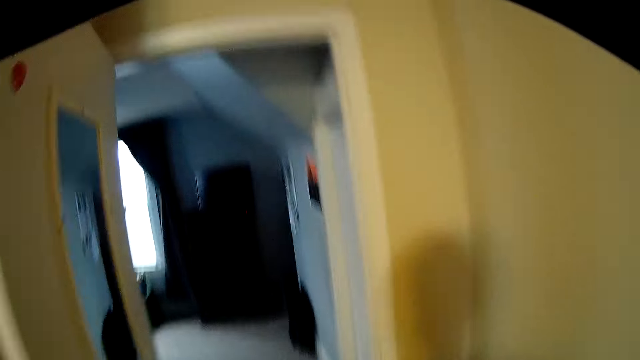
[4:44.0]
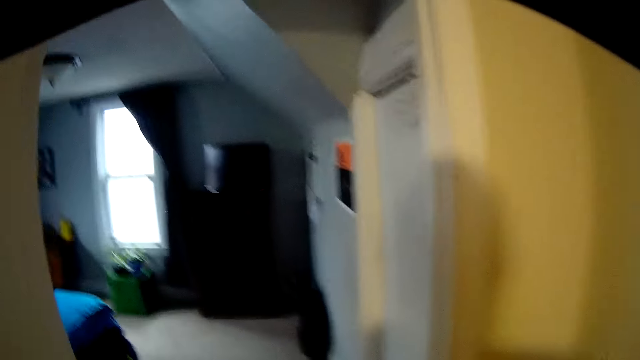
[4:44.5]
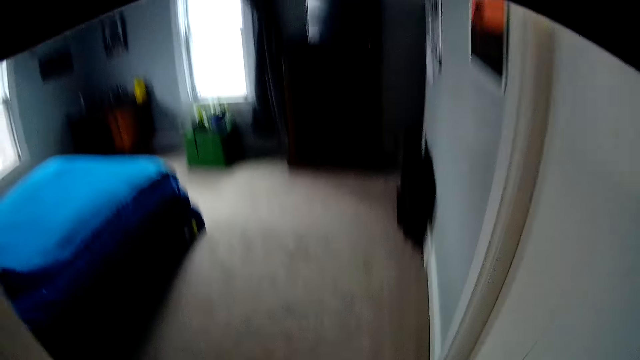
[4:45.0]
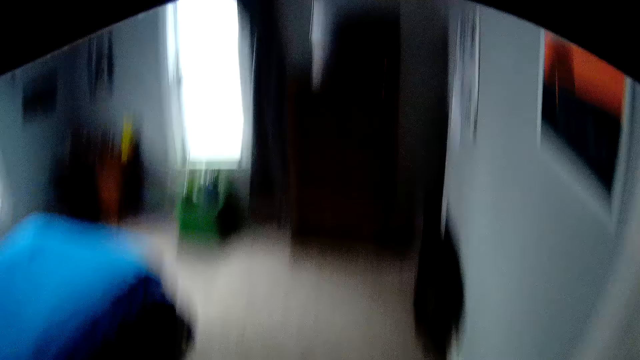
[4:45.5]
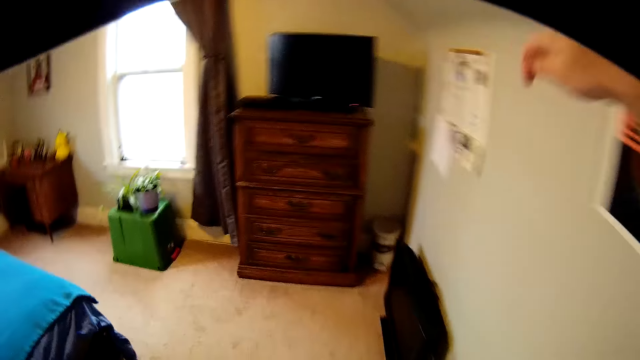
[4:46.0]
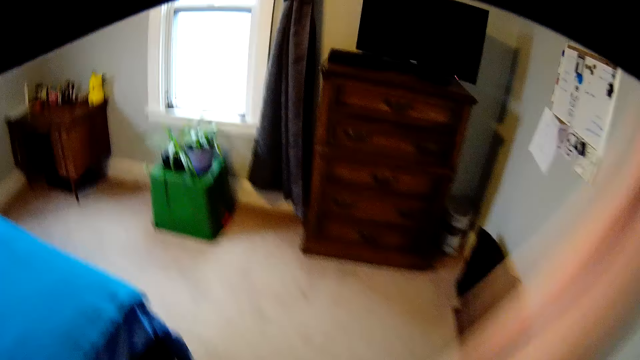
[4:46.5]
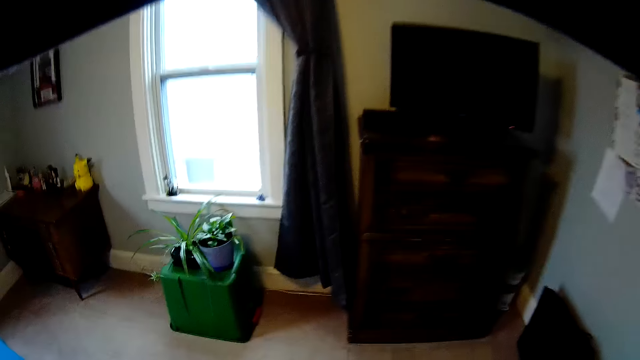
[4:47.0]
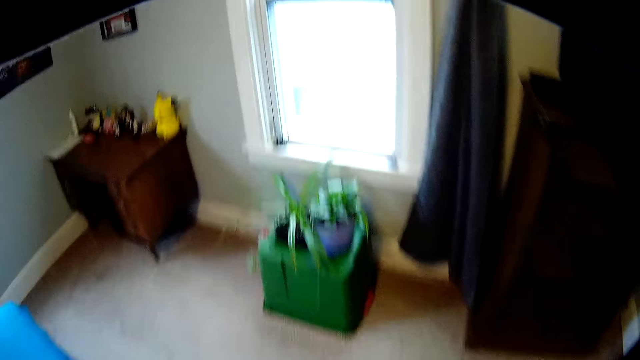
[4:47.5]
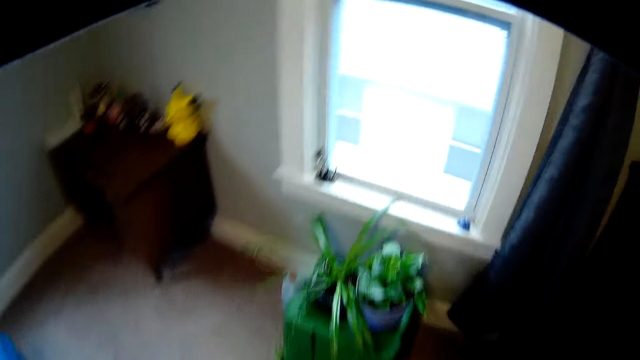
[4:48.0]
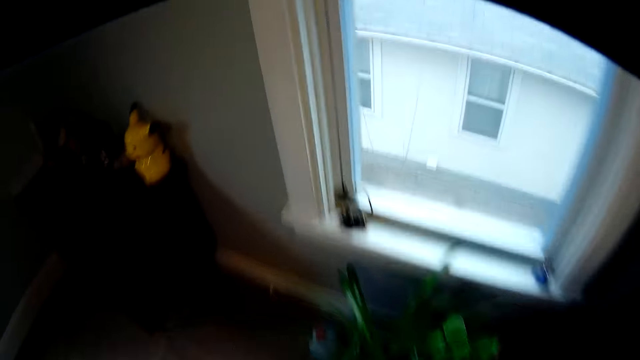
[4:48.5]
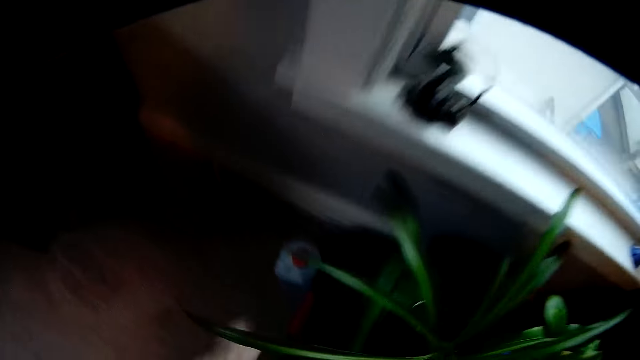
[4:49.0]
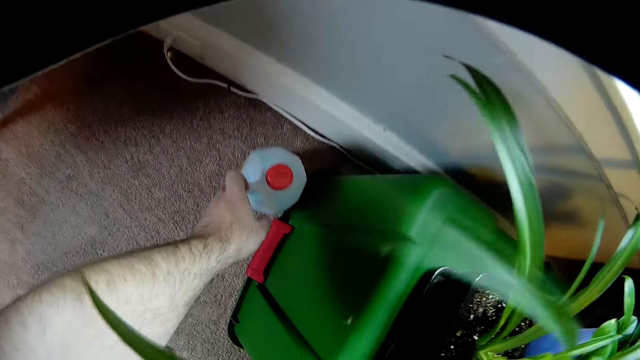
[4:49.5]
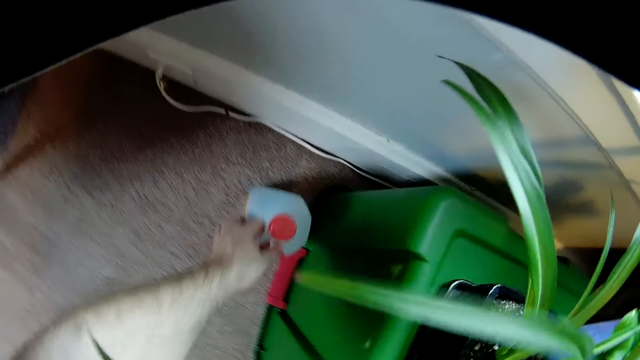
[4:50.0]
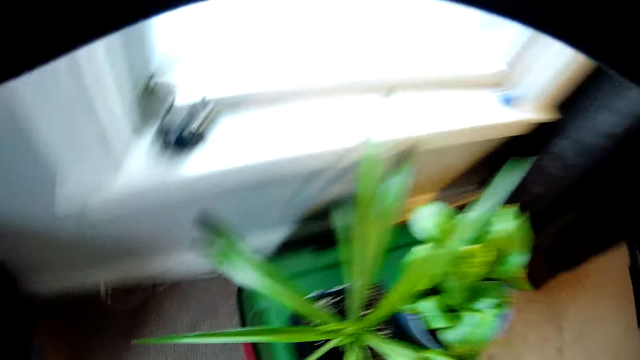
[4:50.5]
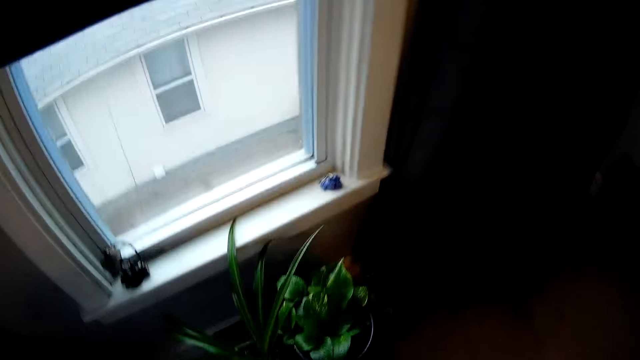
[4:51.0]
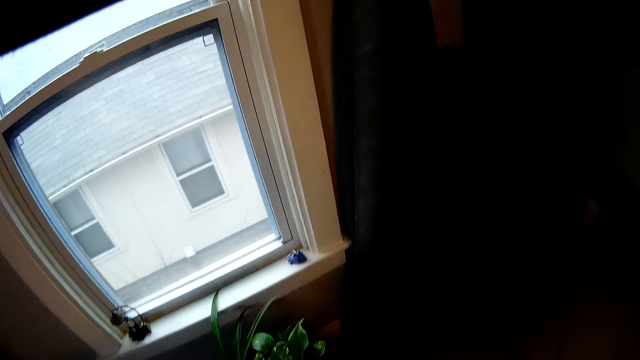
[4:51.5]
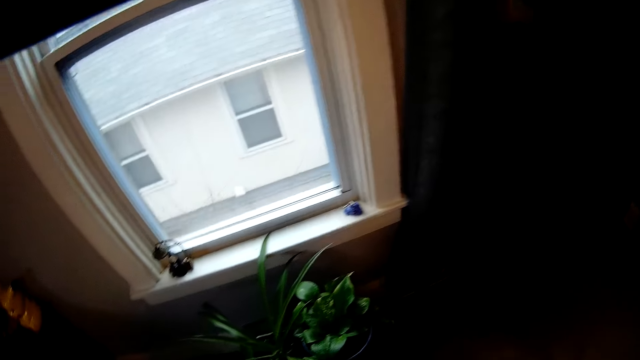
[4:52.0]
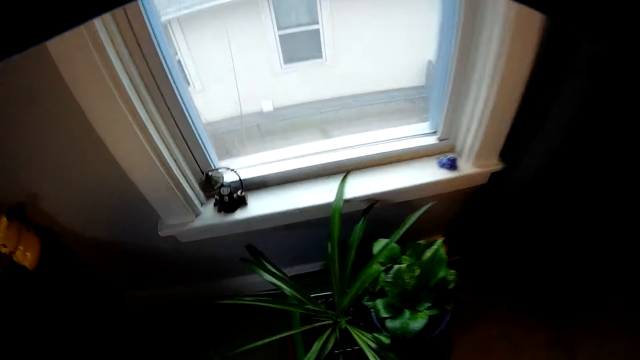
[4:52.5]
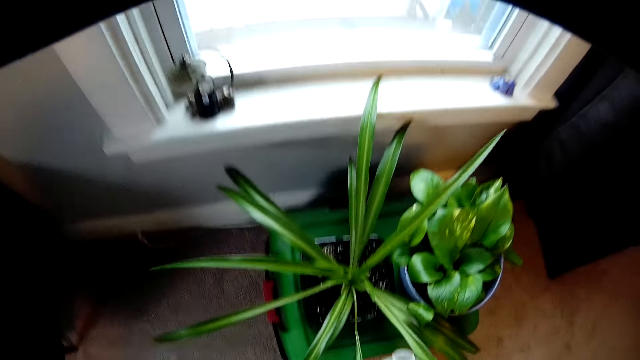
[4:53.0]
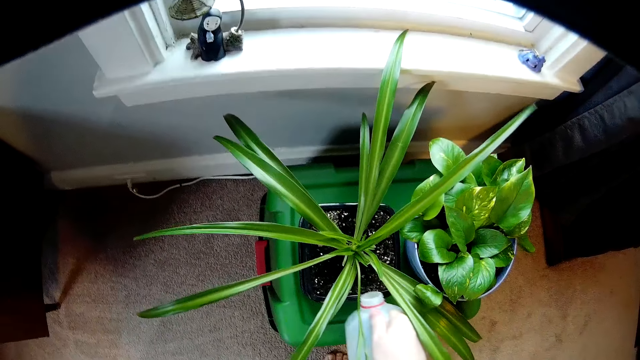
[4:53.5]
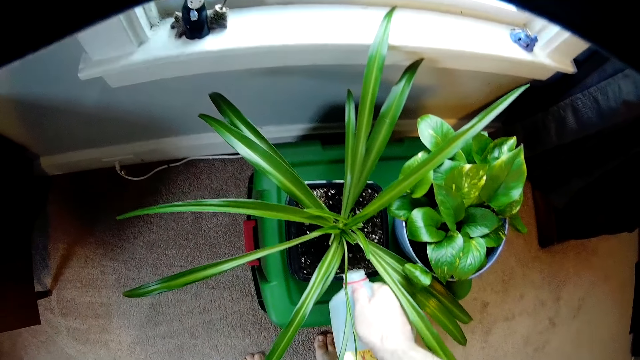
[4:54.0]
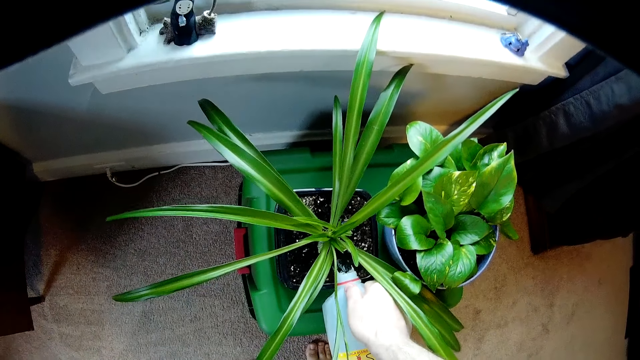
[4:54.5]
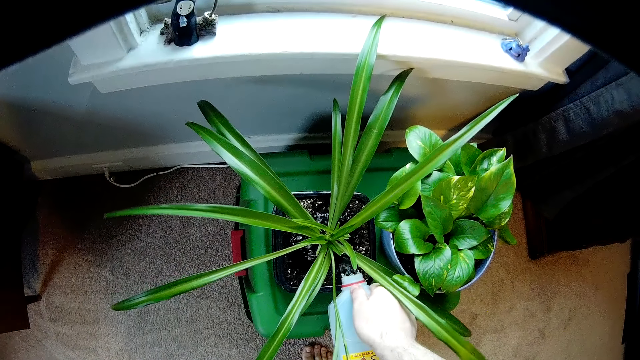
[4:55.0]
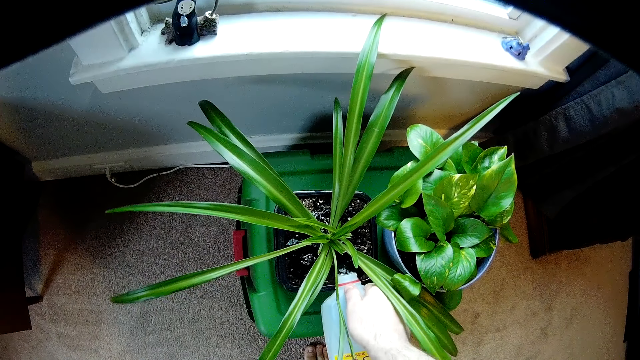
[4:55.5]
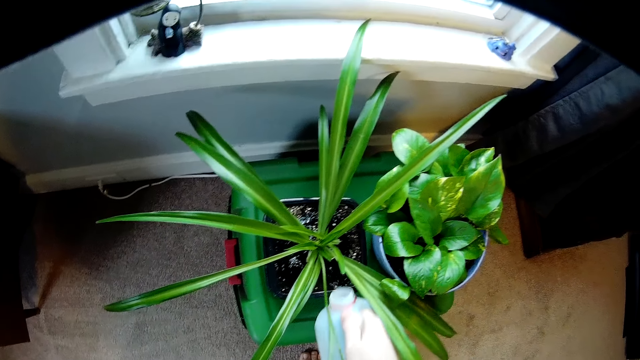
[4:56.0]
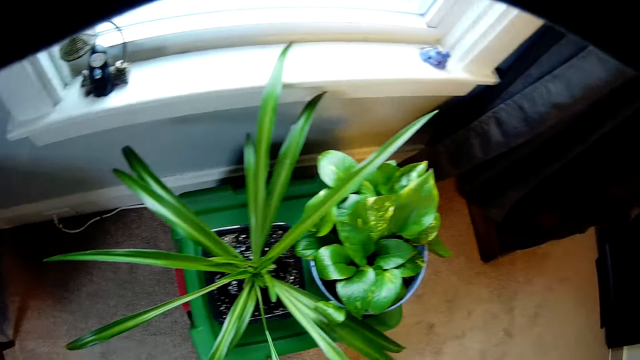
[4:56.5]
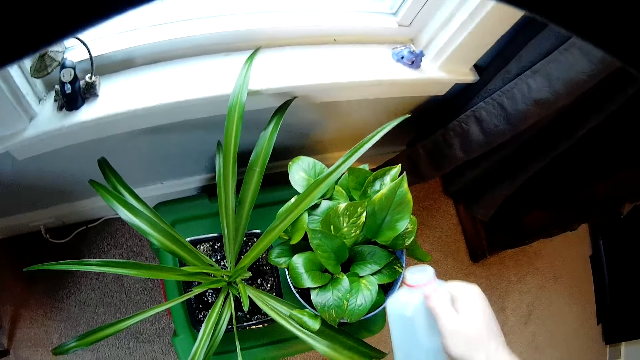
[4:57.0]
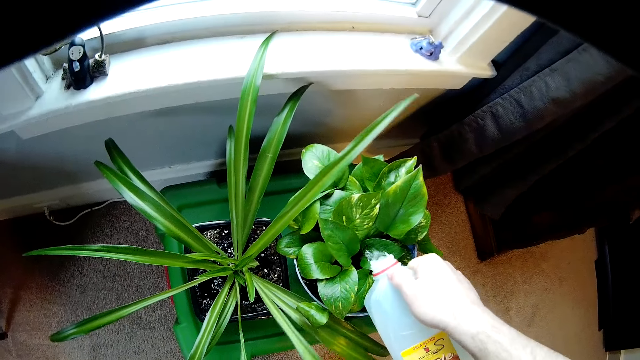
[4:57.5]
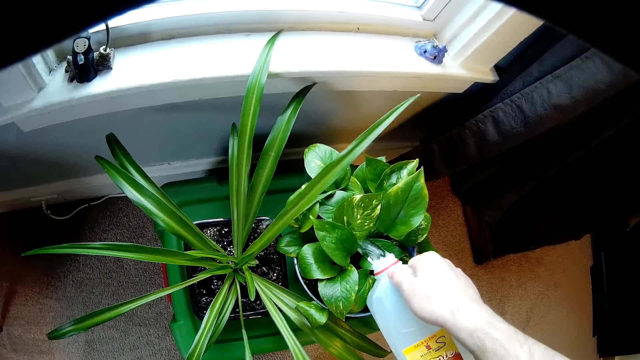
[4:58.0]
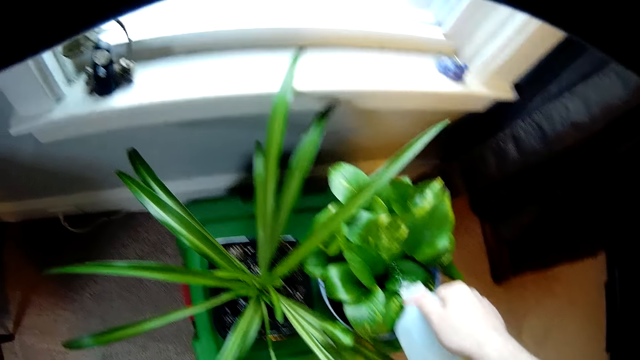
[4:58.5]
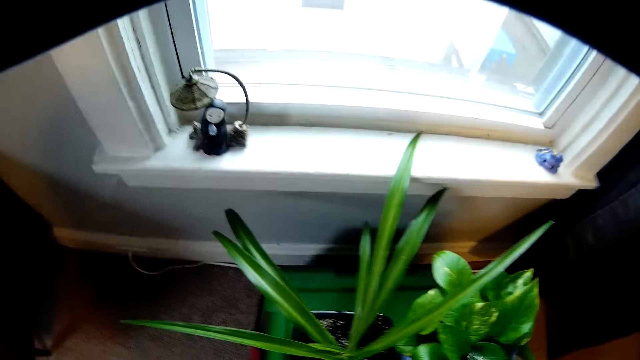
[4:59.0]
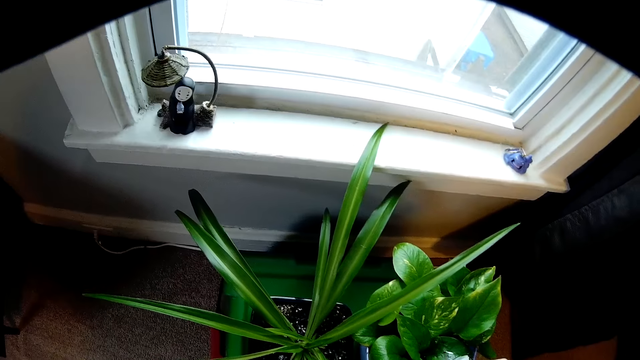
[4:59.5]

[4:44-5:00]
The camera wearer walks. They bend down, pick up a bottle, and walk around the house. They bend down and pour water on the flower pot. They stand up. They bend down and pour water on the flower pot.

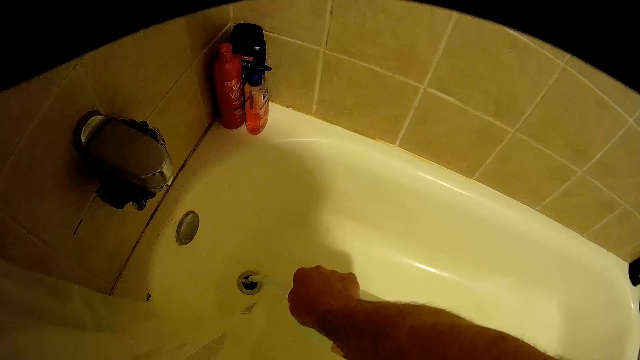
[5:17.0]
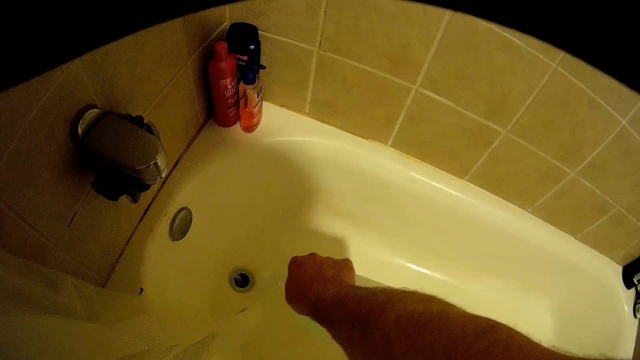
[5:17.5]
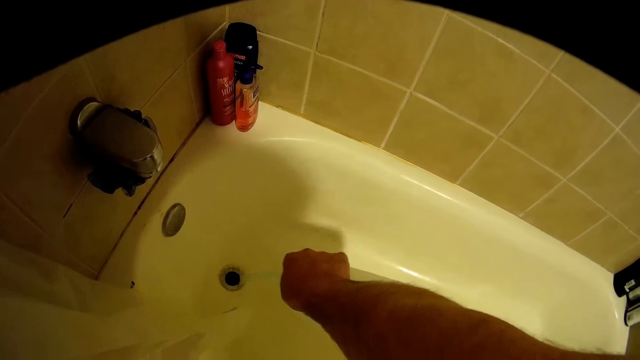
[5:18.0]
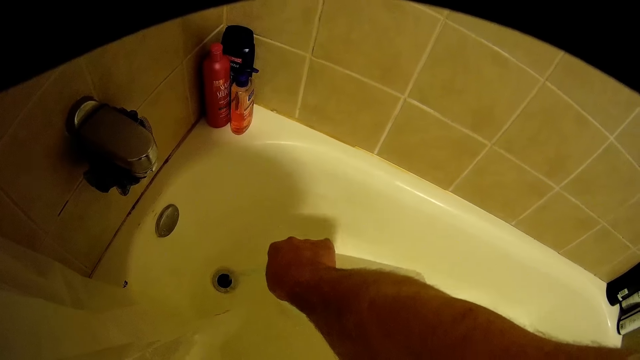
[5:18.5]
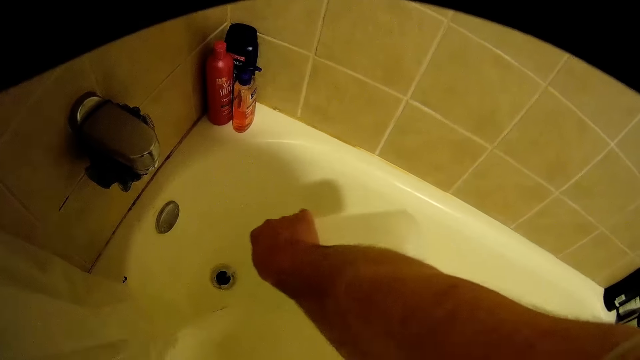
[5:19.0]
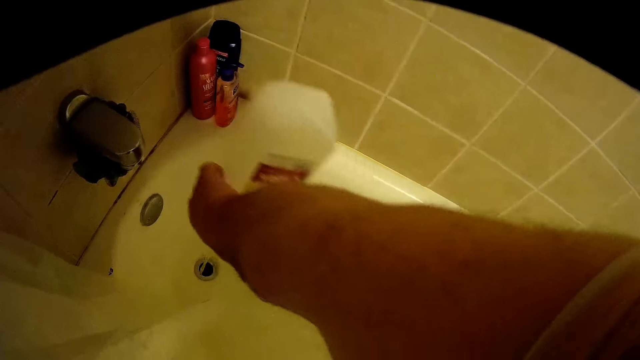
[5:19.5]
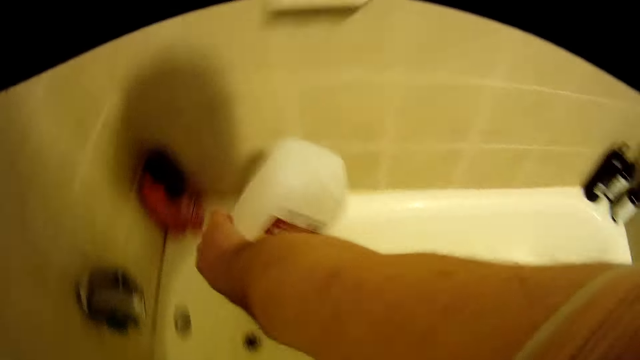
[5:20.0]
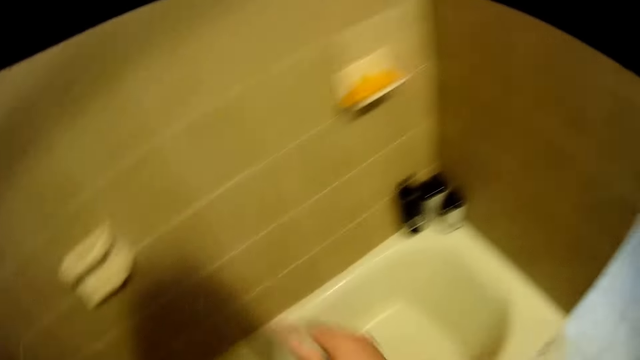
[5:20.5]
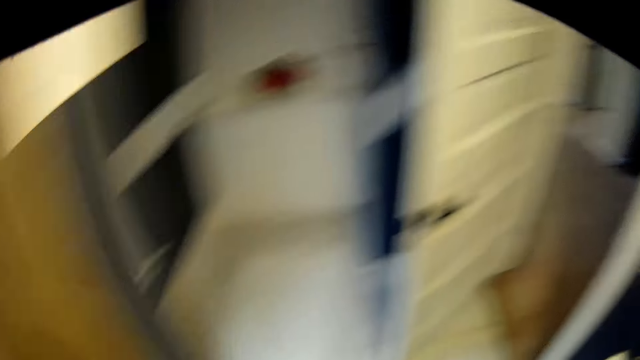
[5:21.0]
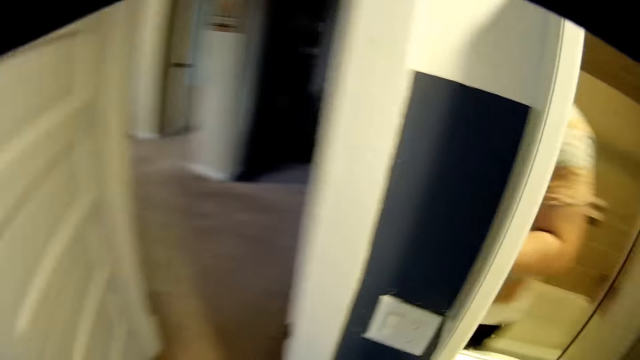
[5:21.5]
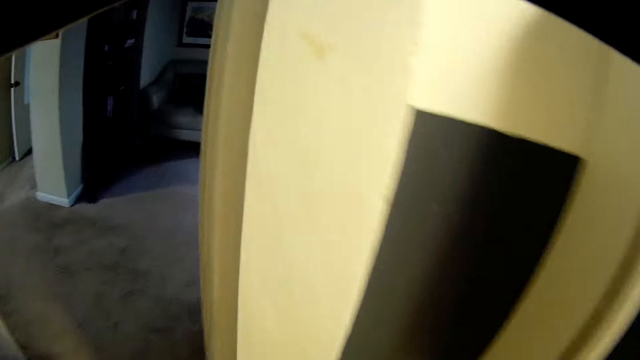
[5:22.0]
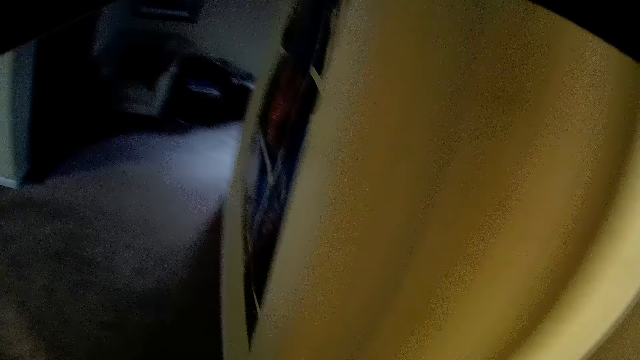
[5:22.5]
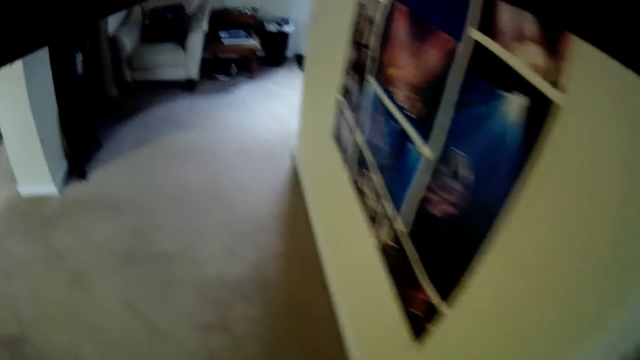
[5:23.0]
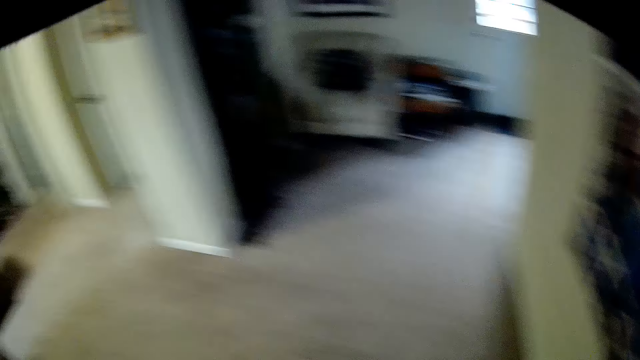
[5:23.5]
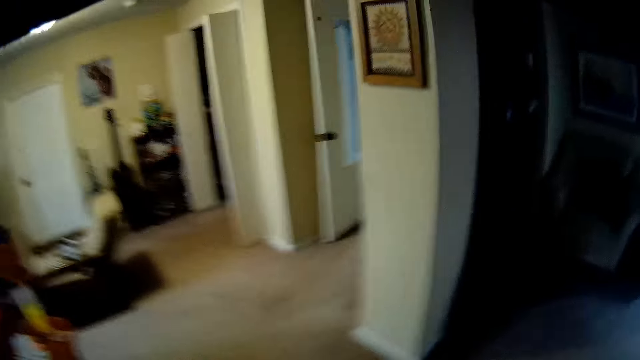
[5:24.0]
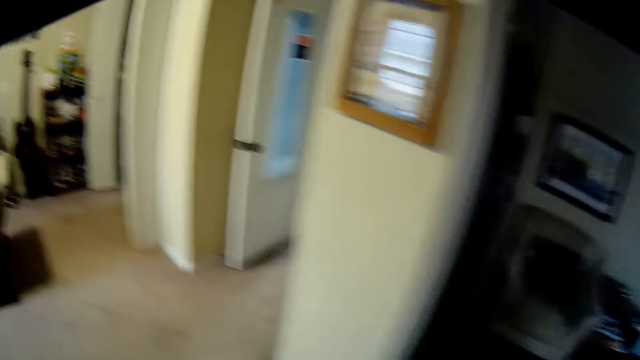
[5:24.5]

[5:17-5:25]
The camera wearer pours water to the sink. They shake the bottle, stand up, and walk out of the washroom. They walk around the house.
